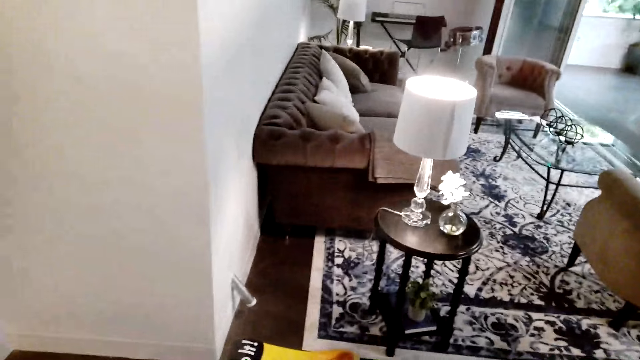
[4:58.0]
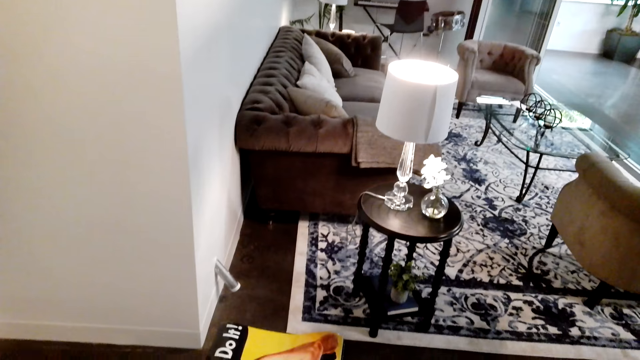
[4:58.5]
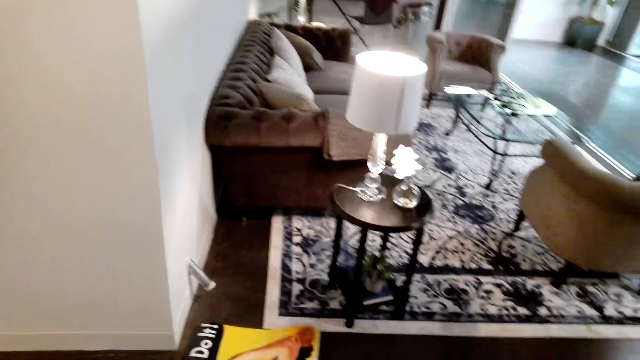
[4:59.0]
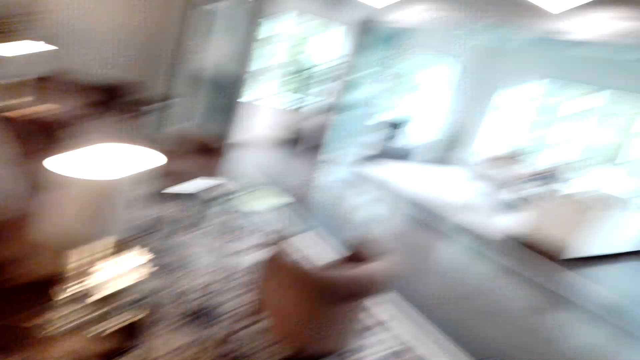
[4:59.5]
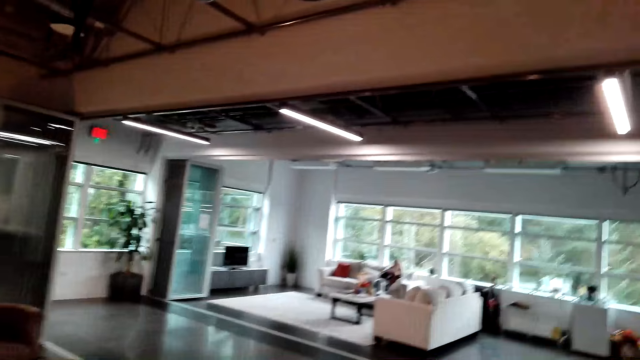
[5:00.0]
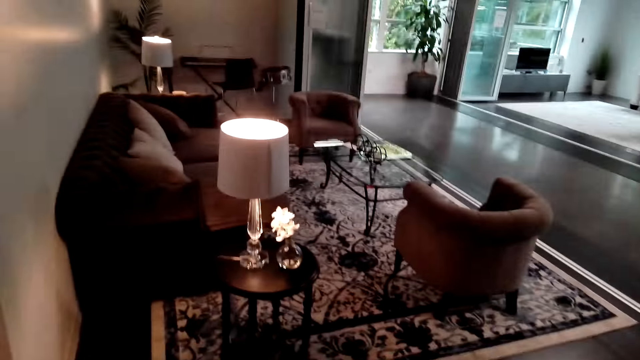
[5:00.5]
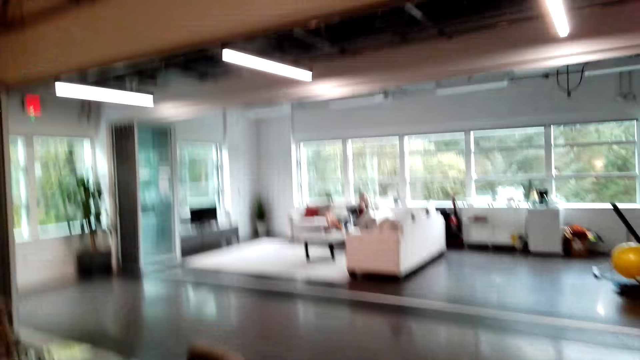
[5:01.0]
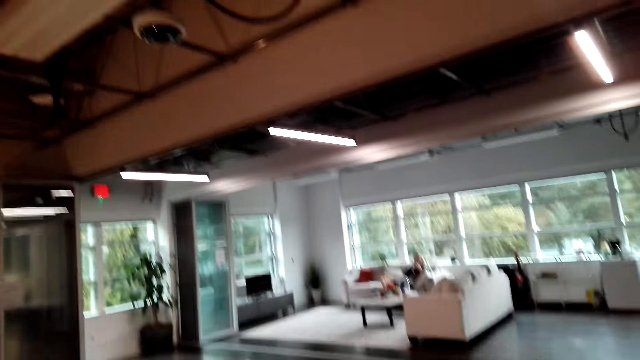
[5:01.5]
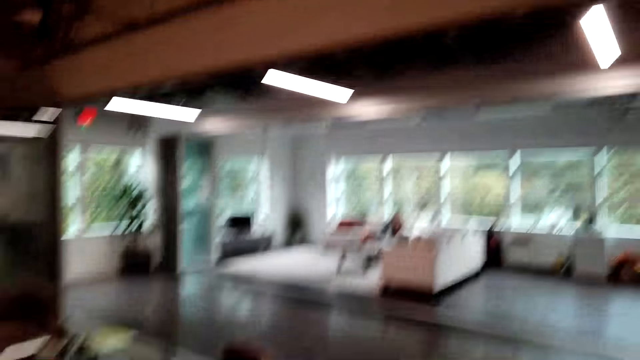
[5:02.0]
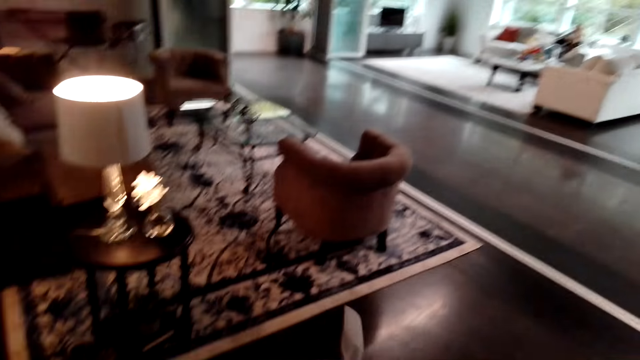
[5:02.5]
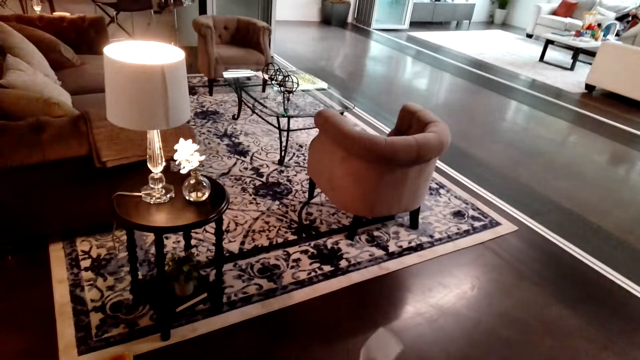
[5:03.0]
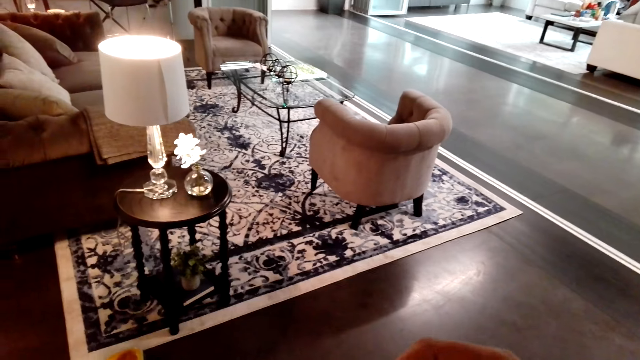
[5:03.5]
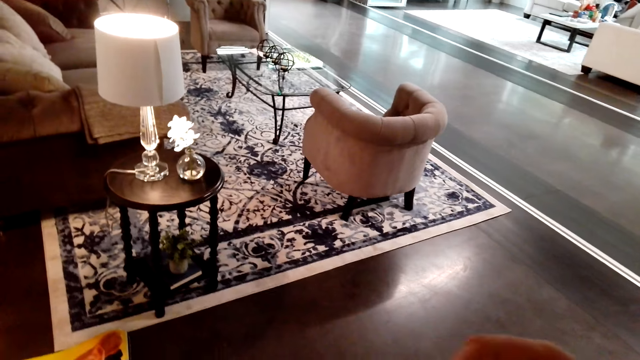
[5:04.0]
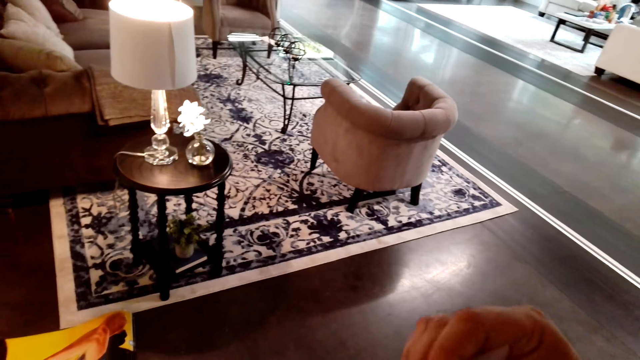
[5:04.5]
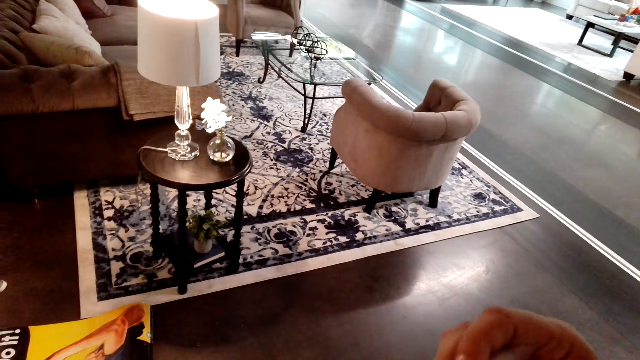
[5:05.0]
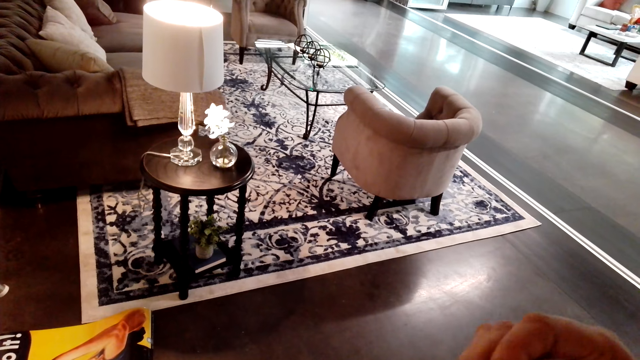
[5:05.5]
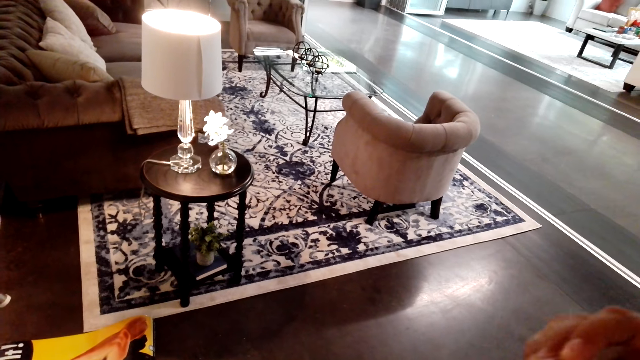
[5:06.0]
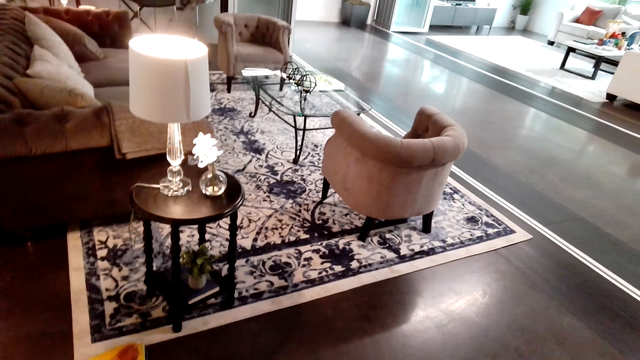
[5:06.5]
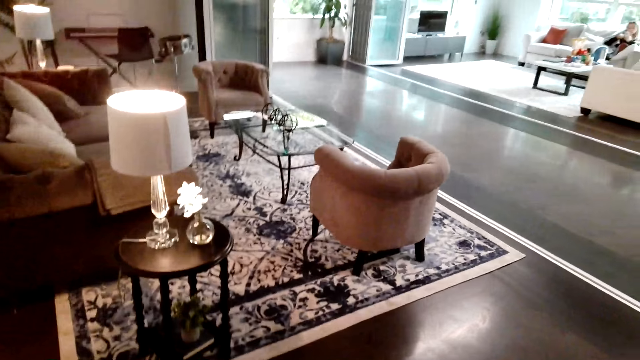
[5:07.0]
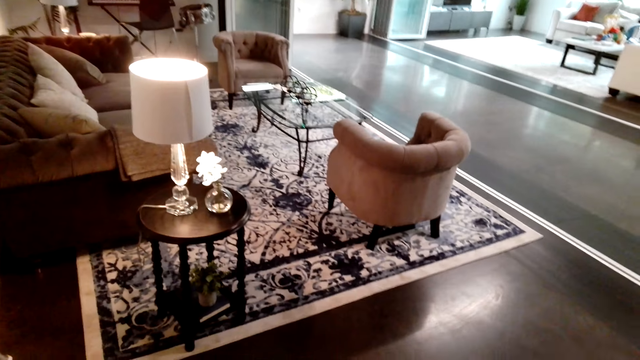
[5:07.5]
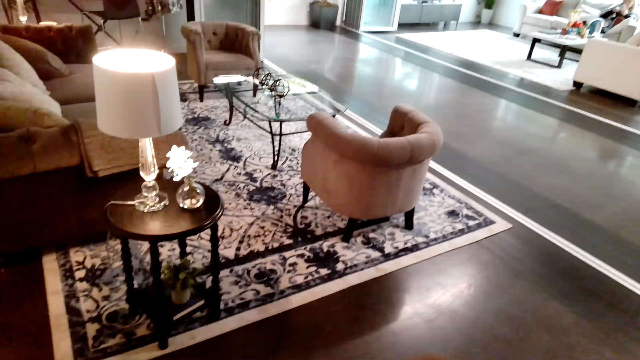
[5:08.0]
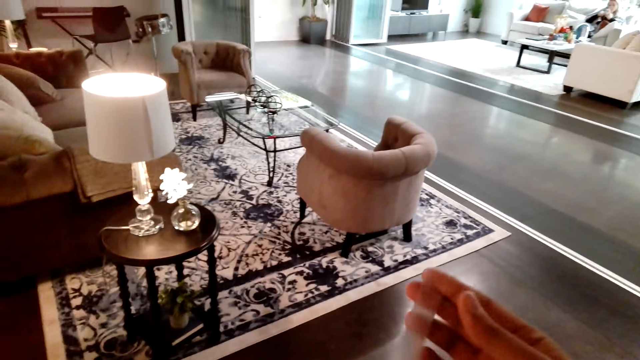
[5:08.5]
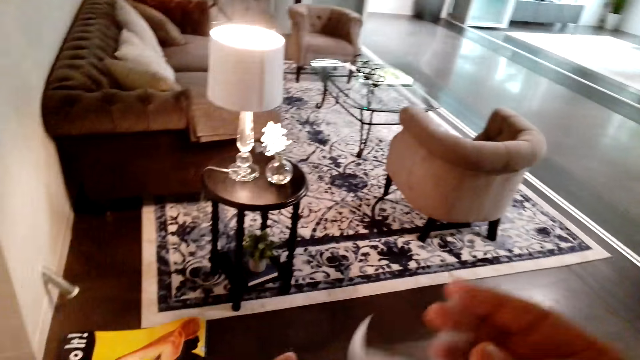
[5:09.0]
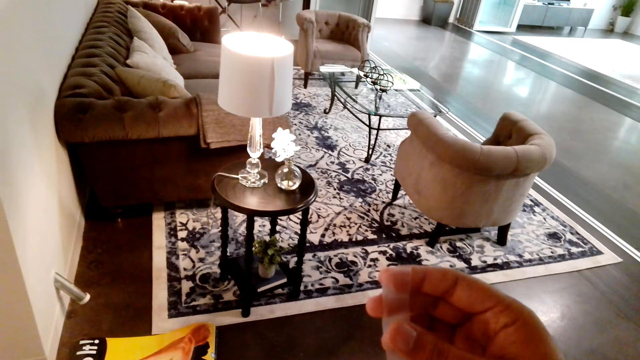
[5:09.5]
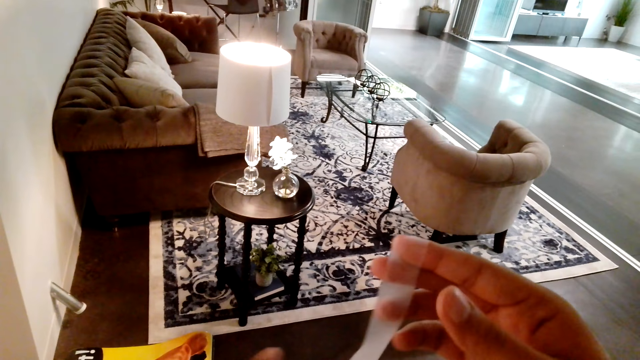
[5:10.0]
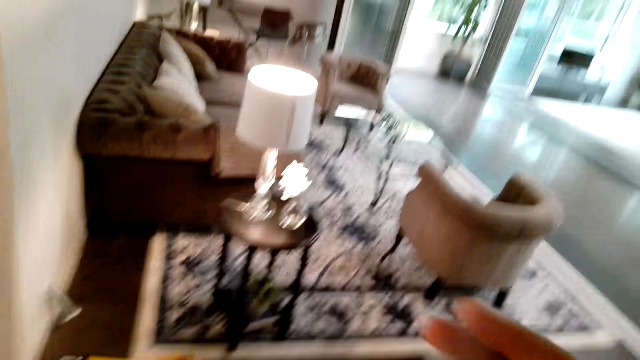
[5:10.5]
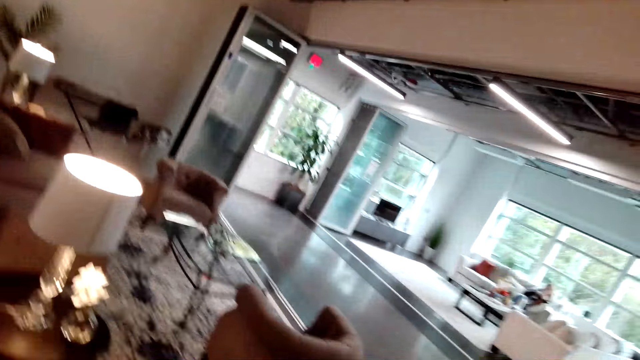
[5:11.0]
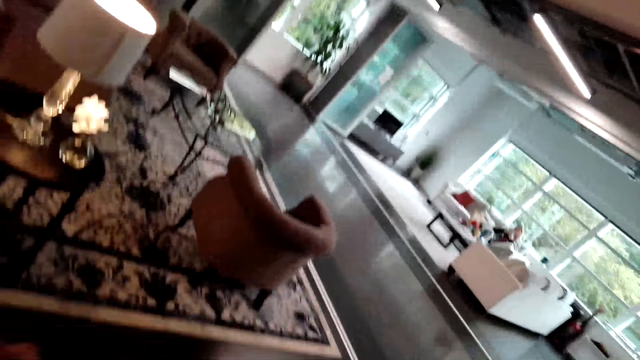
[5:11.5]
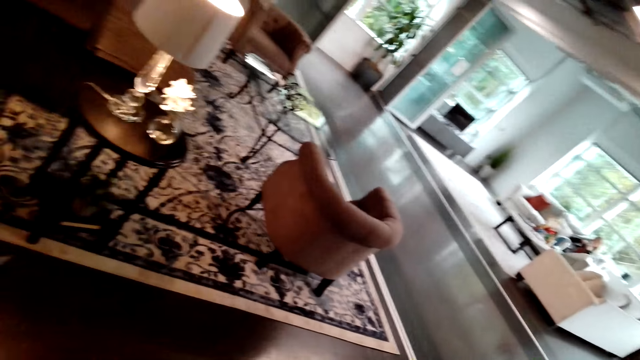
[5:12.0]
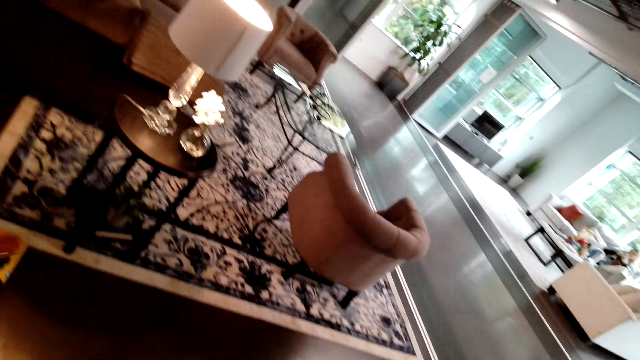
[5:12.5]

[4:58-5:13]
The camera wearer looks around. They fix the cello tape on the wallpaper. They pull the tape.

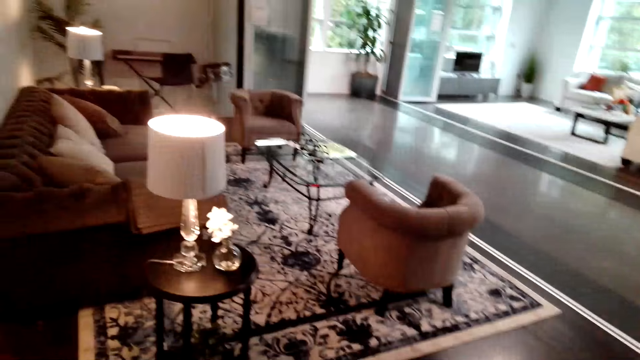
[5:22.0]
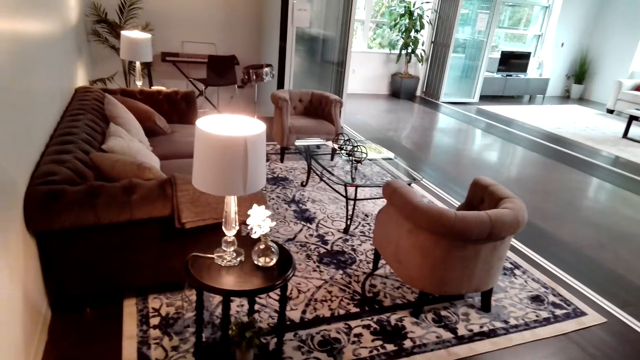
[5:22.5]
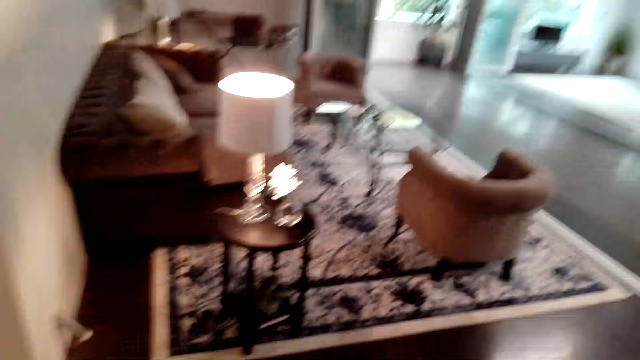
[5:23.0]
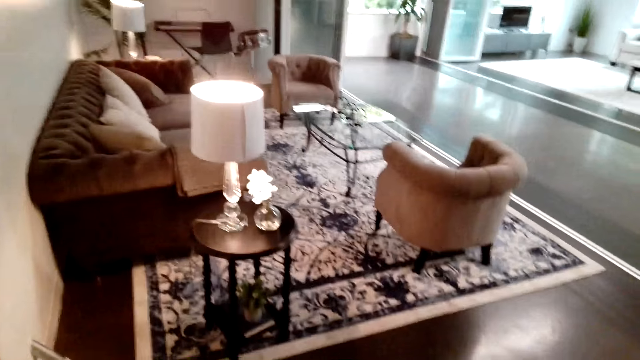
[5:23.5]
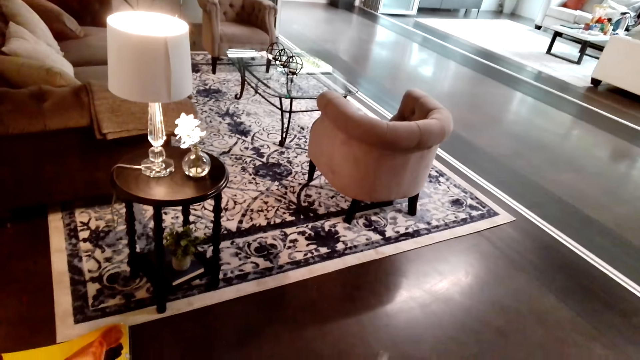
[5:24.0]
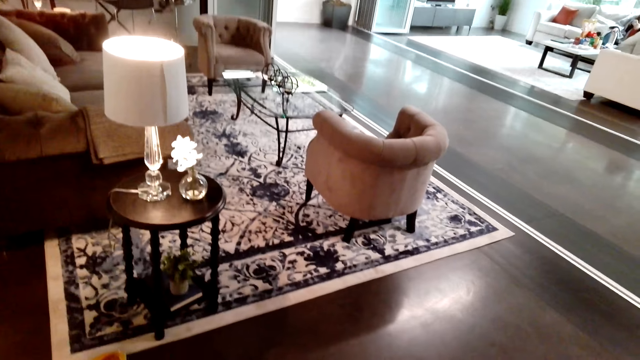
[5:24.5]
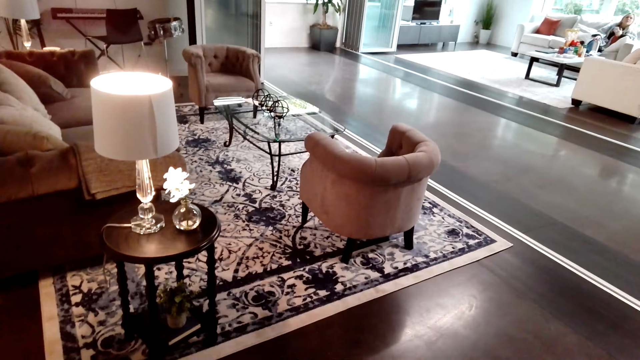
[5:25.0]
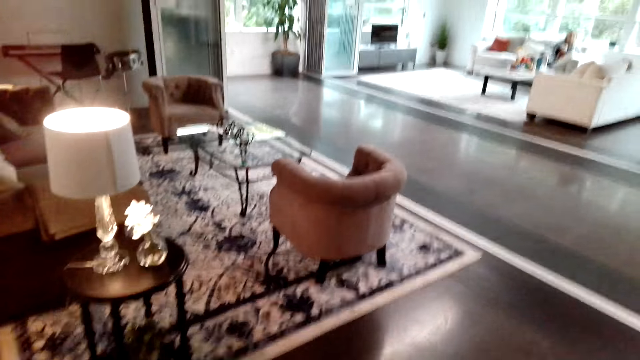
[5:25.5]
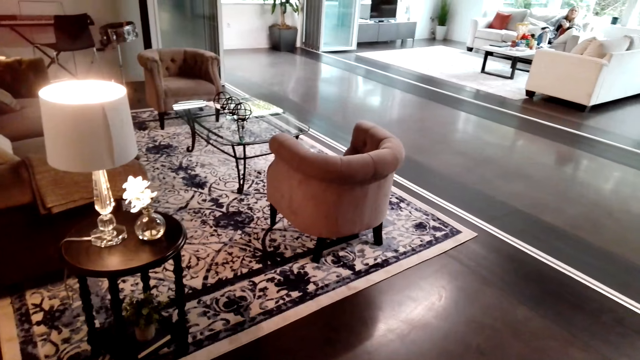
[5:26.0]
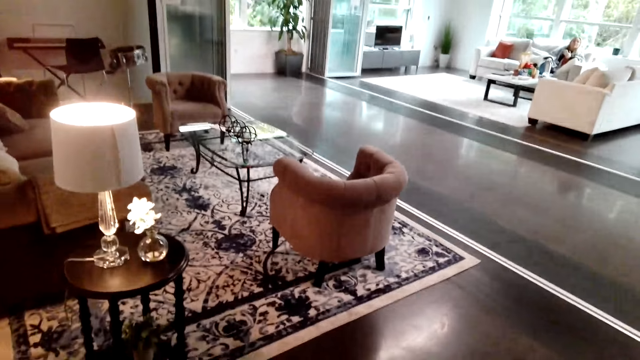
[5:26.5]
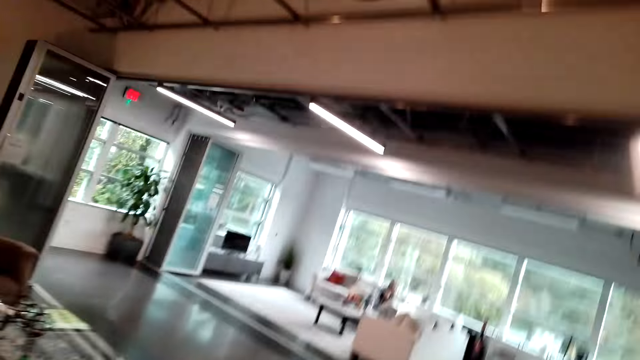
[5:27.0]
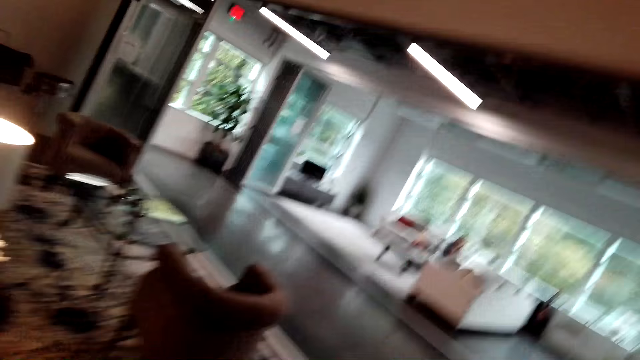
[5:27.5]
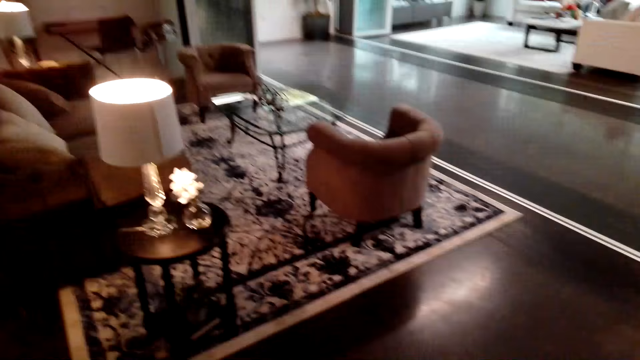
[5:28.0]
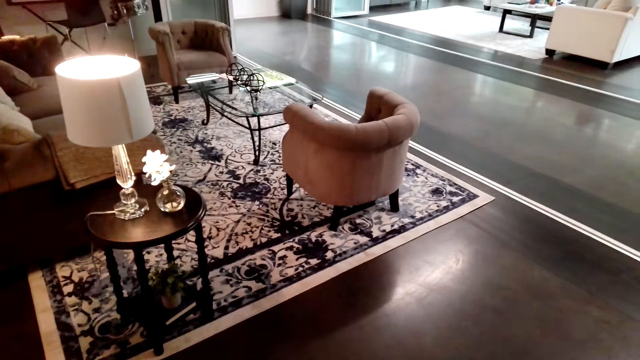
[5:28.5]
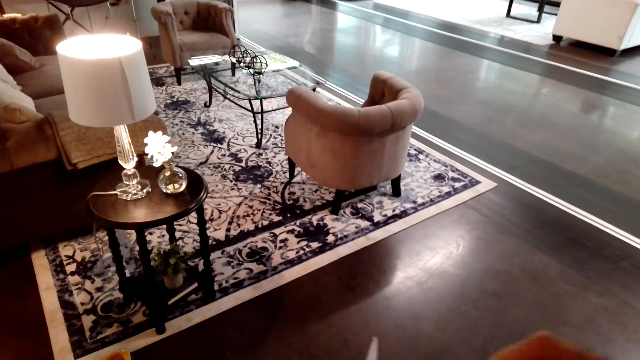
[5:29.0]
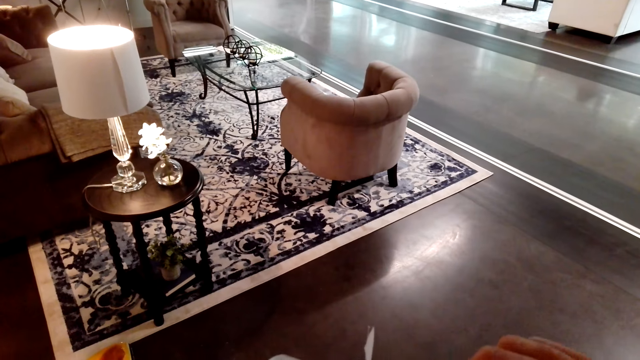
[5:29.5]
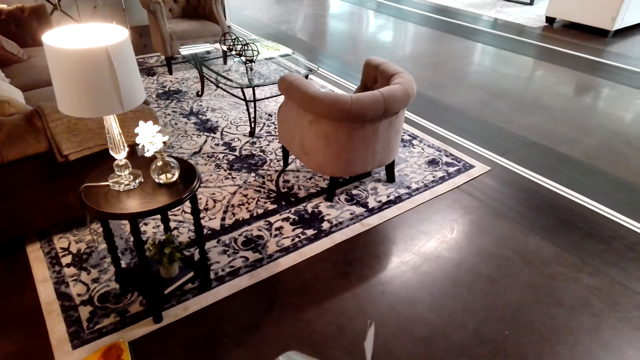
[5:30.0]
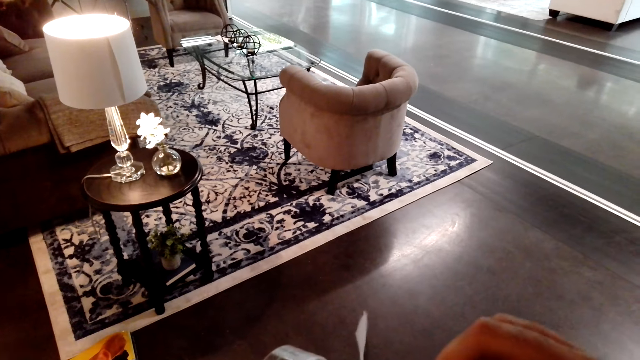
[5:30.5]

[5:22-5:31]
The camera wearer looks around.
